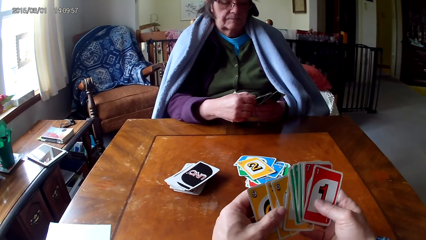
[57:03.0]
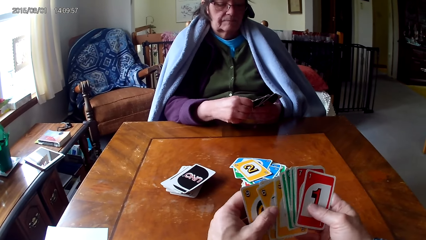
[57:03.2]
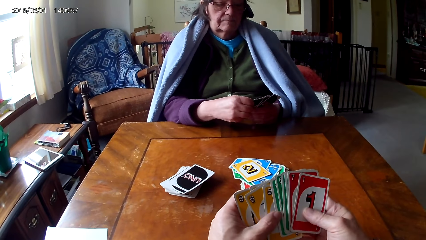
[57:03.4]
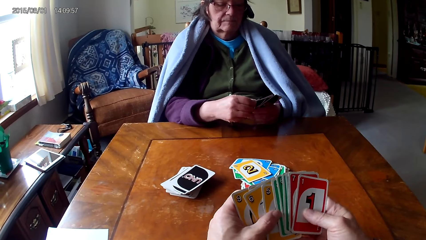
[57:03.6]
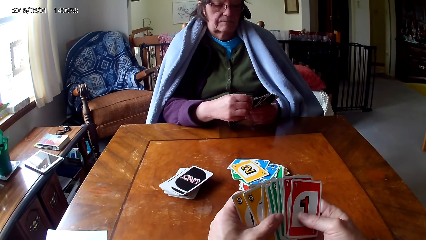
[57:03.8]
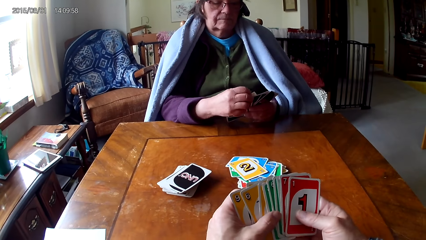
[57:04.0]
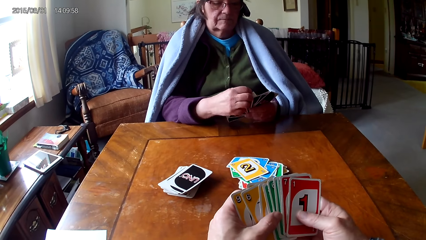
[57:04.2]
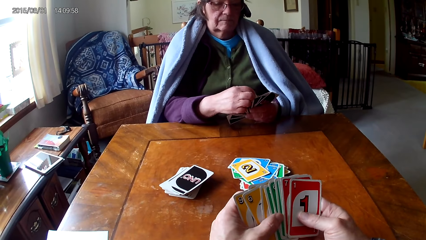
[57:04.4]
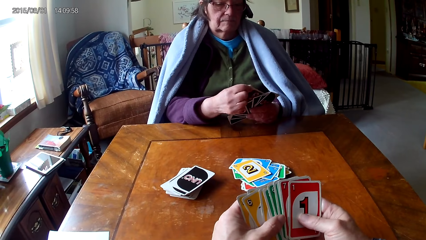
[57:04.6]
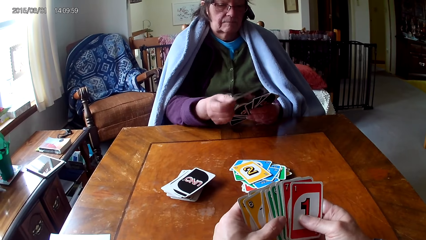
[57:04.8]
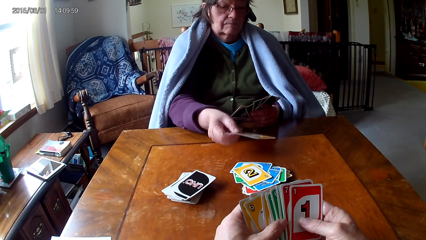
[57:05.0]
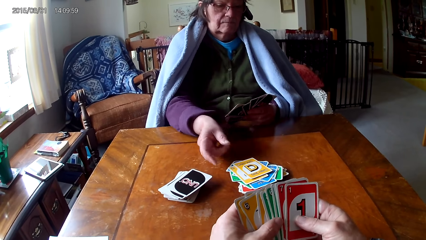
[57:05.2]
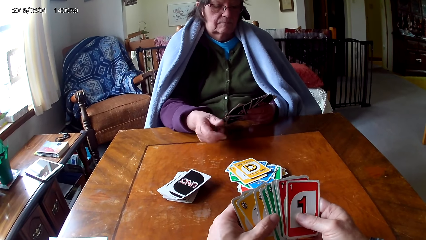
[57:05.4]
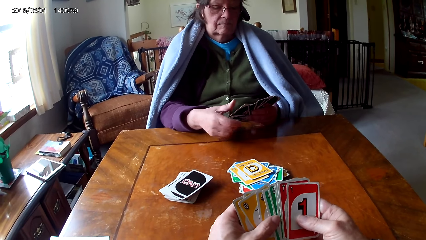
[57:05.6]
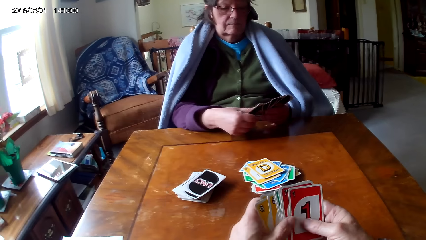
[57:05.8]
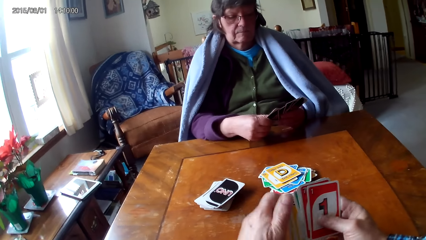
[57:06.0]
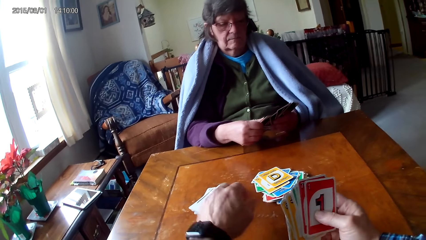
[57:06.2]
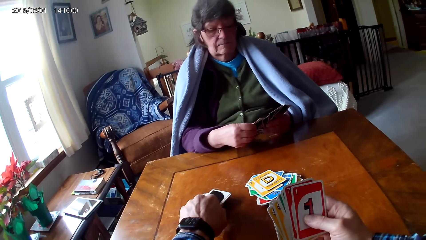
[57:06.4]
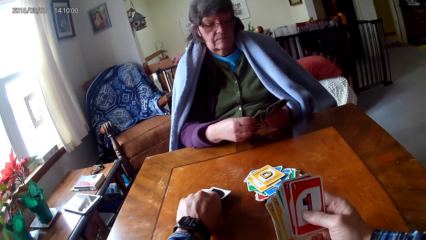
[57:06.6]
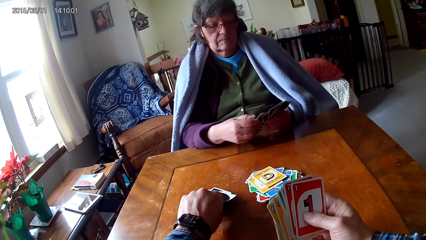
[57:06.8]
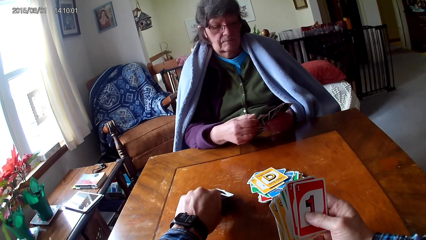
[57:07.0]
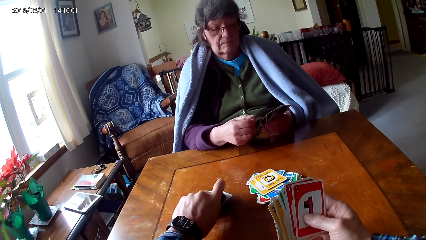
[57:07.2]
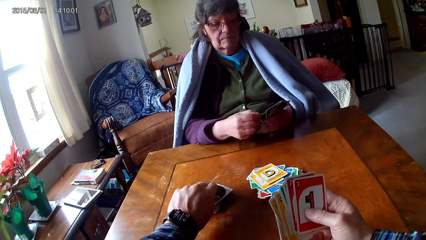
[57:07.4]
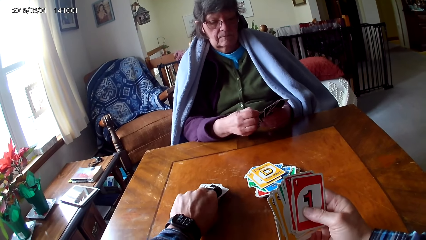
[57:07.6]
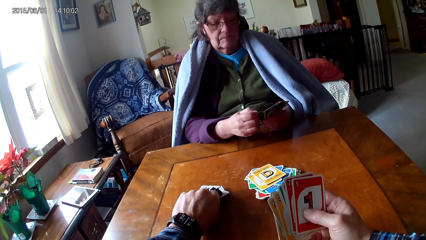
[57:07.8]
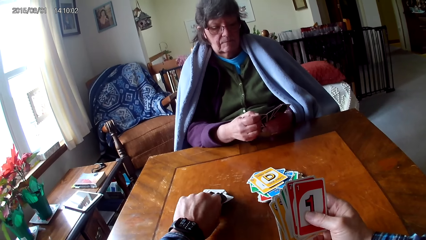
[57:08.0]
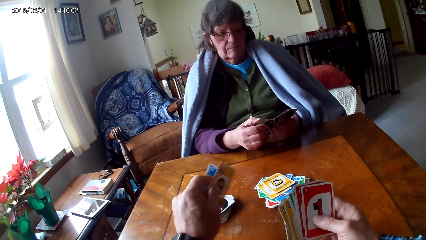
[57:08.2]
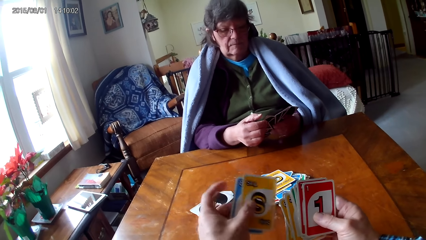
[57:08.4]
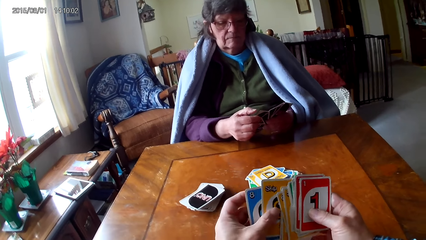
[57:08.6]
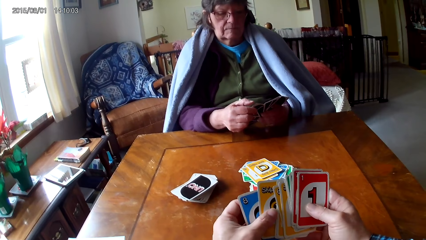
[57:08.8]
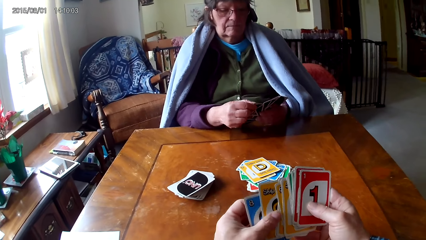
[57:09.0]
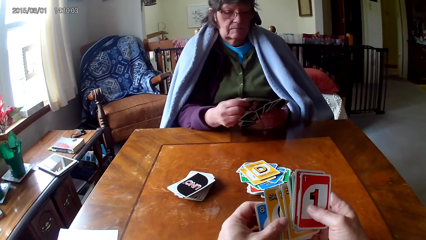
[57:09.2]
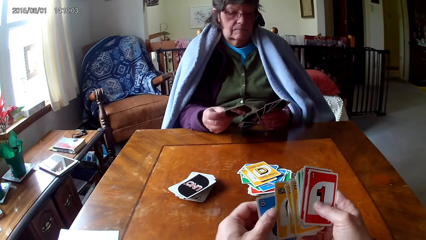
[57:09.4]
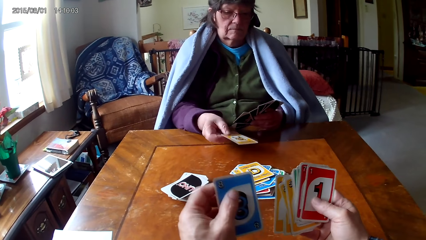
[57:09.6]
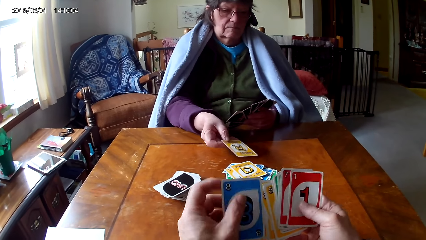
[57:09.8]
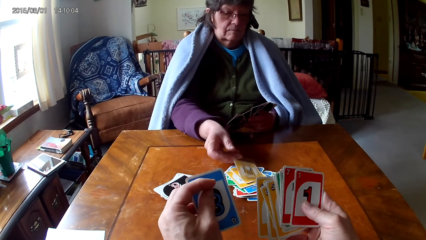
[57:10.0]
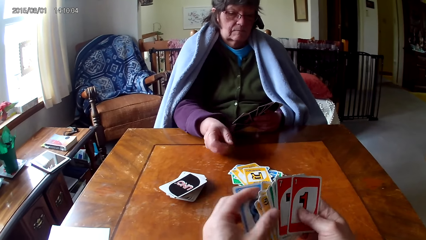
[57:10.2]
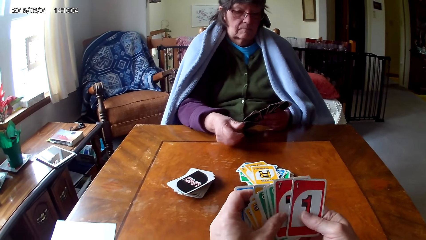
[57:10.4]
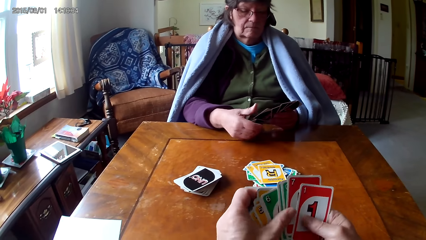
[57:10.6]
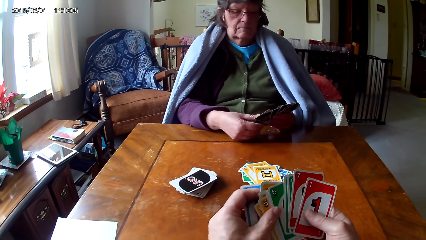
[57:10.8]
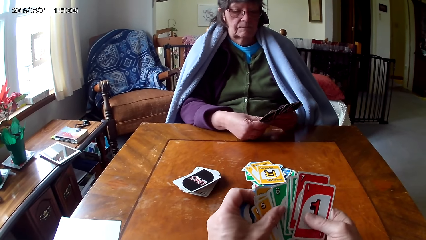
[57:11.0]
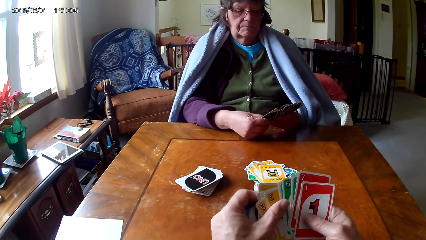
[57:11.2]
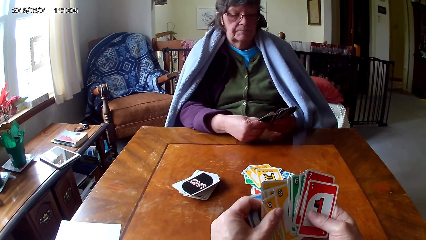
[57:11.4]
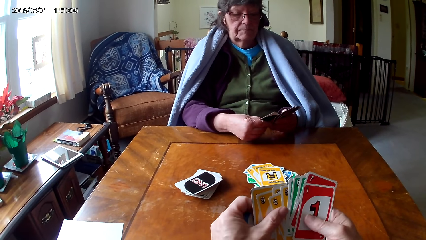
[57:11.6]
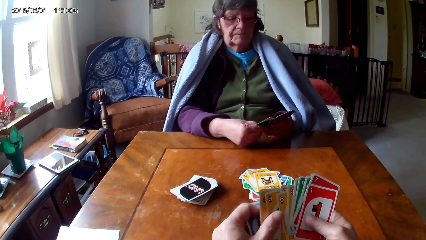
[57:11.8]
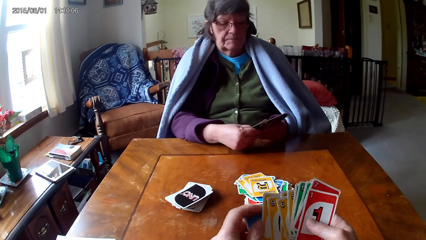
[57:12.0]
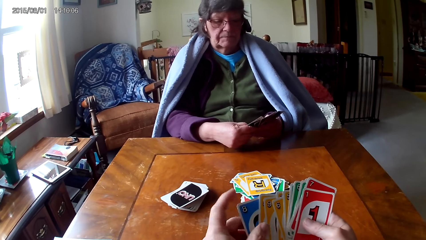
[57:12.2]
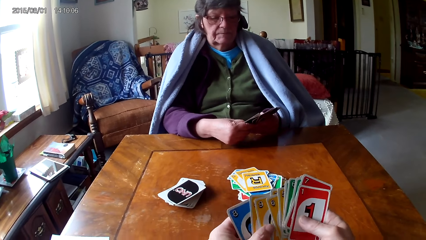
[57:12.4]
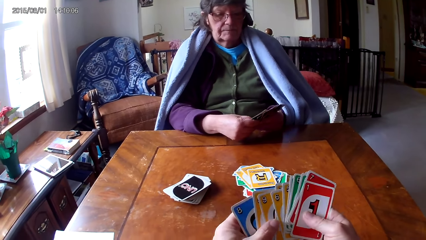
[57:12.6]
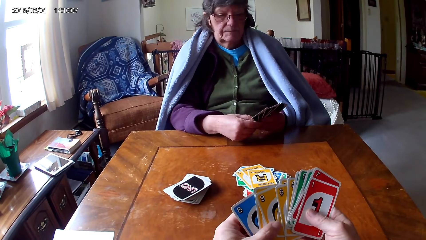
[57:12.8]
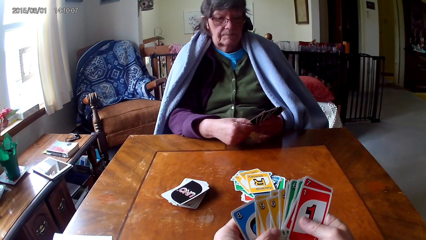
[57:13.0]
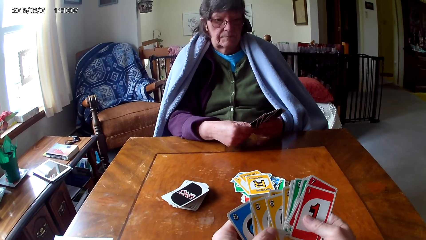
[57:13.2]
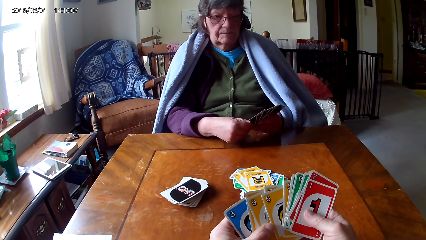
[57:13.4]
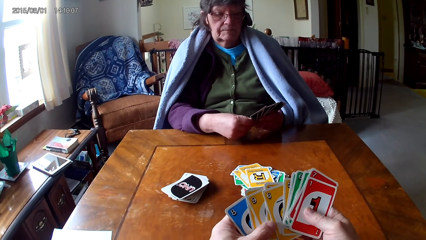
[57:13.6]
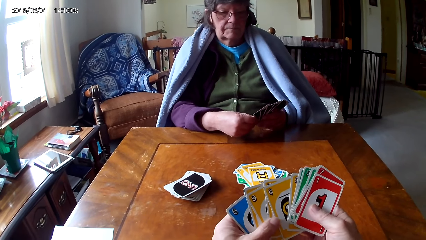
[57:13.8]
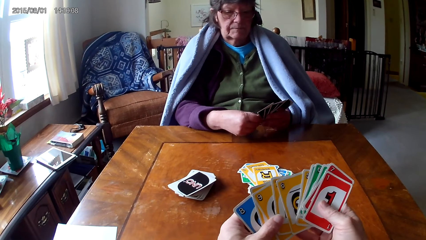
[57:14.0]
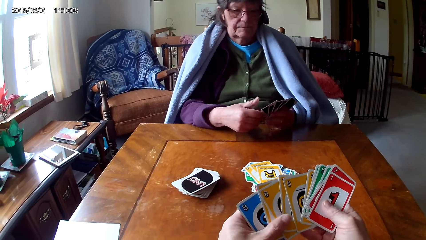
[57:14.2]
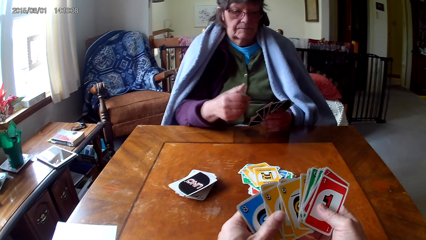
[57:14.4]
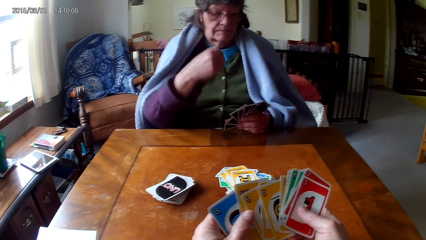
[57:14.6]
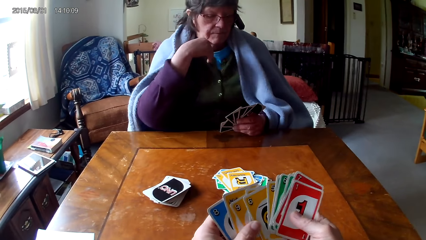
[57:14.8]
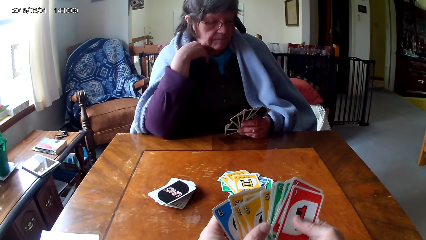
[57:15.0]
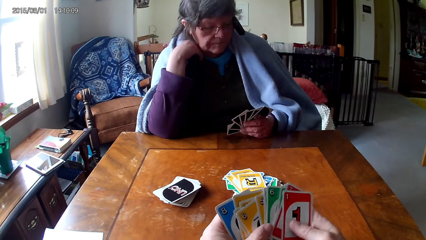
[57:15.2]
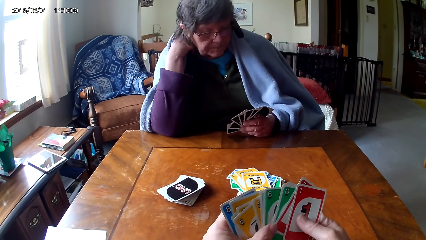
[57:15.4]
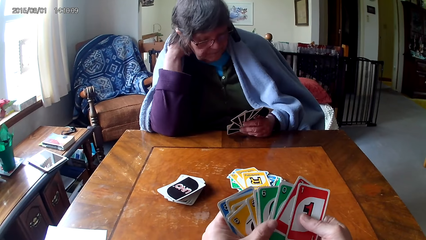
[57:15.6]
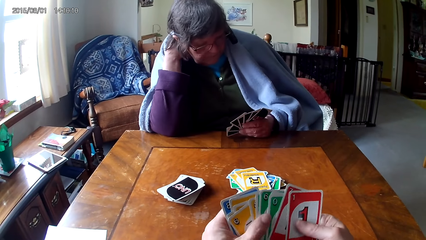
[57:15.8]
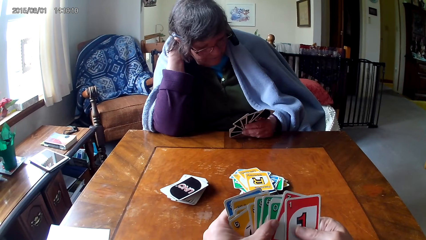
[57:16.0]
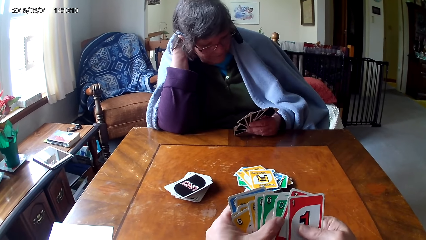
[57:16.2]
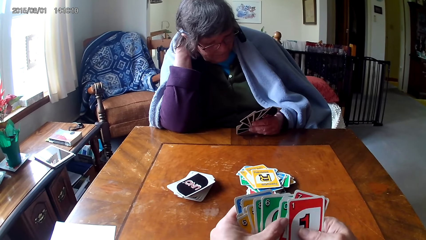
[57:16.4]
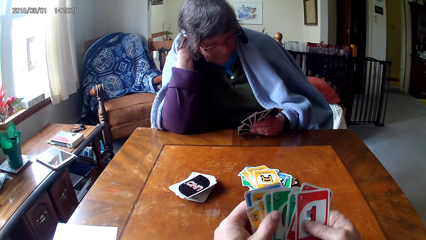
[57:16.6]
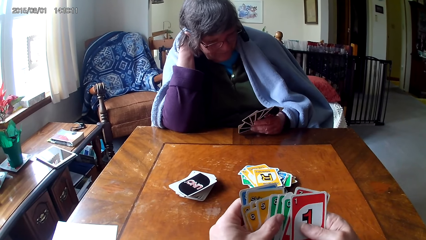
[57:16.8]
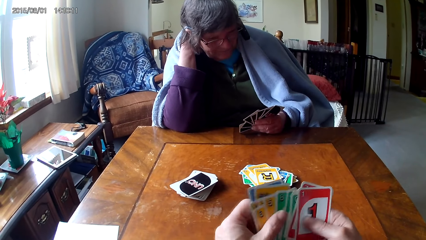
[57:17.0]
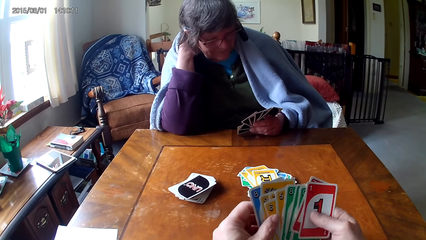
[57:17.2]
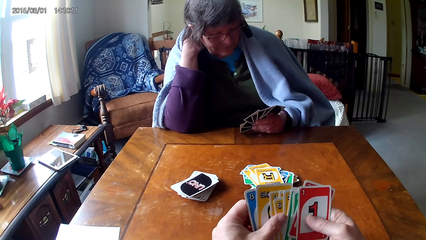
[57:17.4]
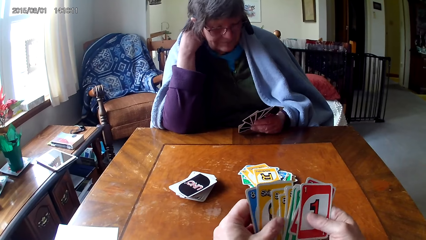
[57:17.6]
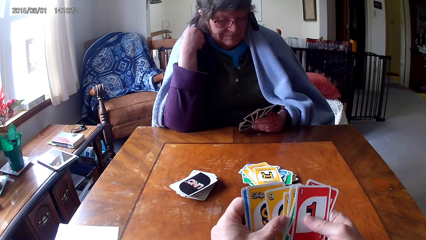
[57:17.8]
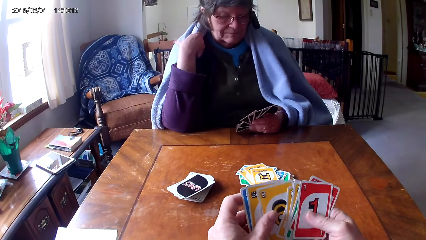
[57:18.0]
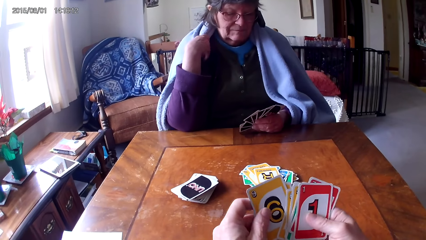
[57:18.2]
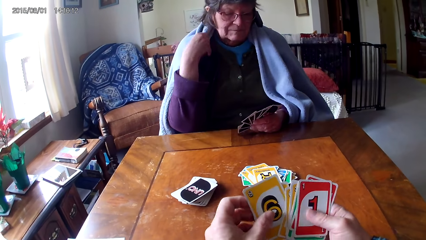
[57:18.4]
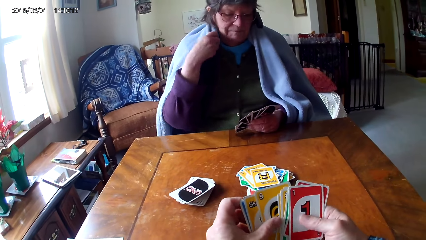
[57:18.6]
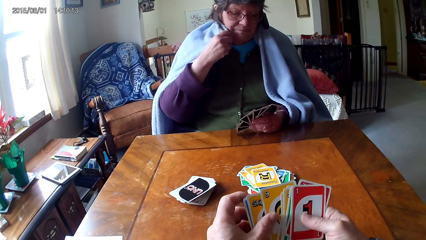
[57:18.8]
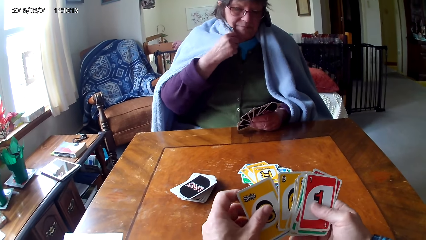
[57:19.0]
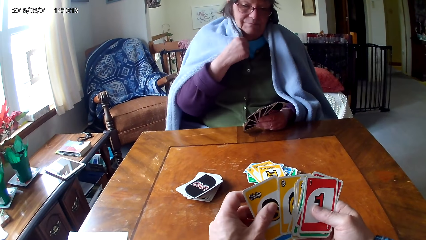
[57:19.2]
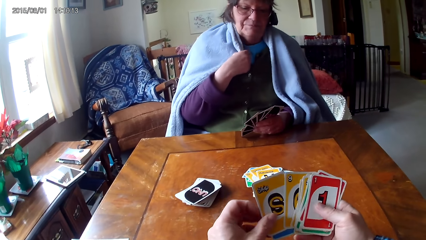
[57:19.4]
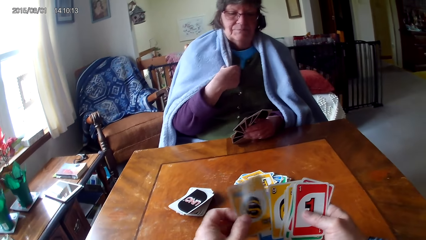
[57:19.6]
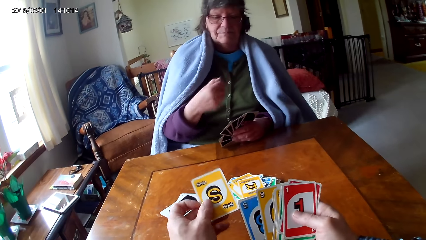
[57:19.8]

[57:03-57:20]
The camera wearer looks at the cards. They pick up a card and look at the cards.
